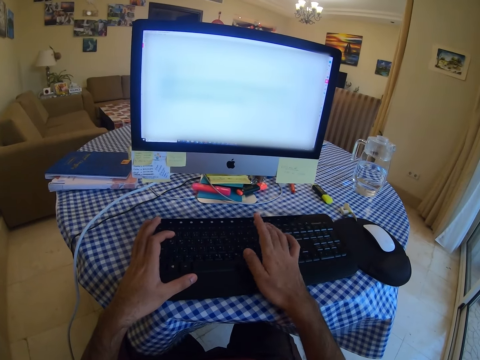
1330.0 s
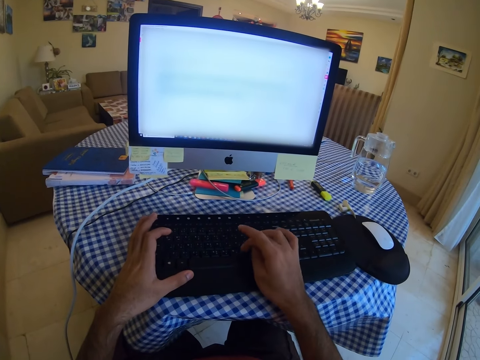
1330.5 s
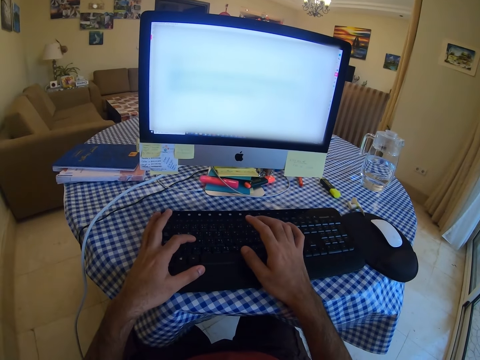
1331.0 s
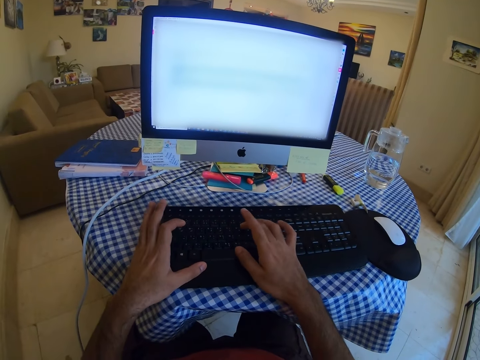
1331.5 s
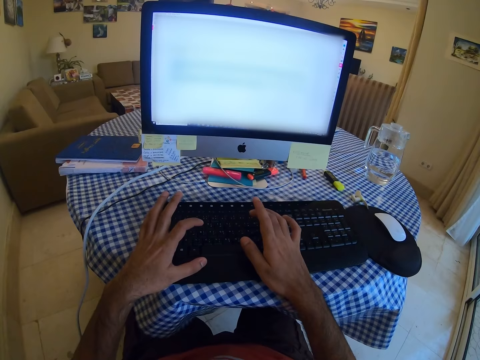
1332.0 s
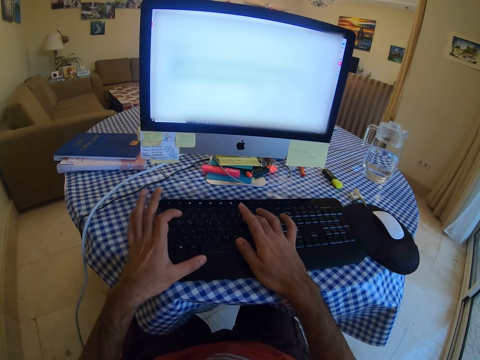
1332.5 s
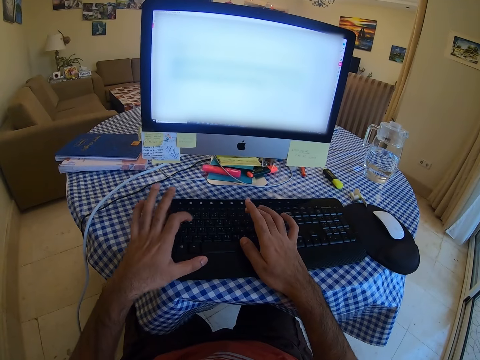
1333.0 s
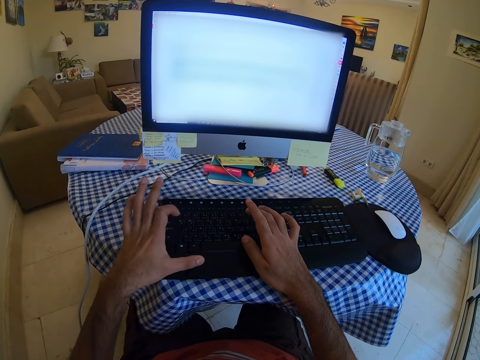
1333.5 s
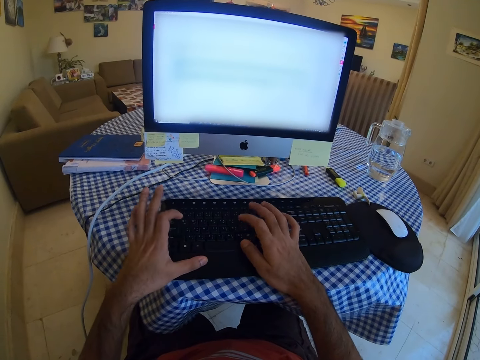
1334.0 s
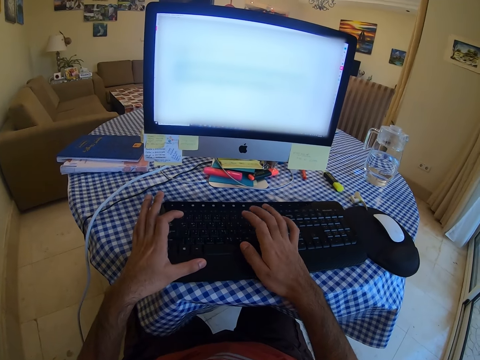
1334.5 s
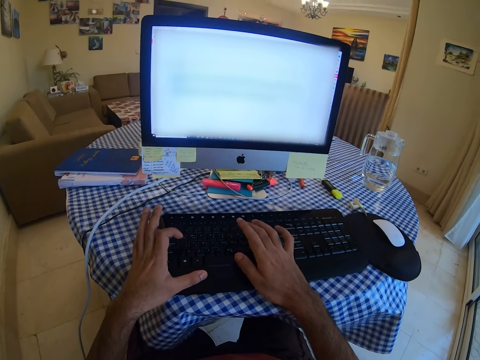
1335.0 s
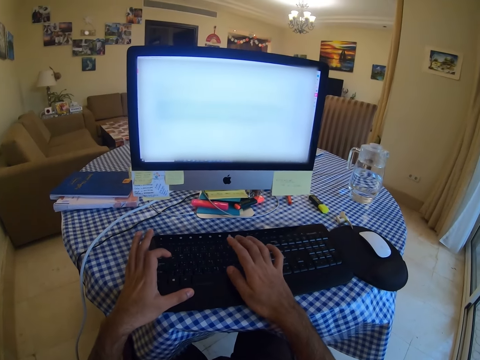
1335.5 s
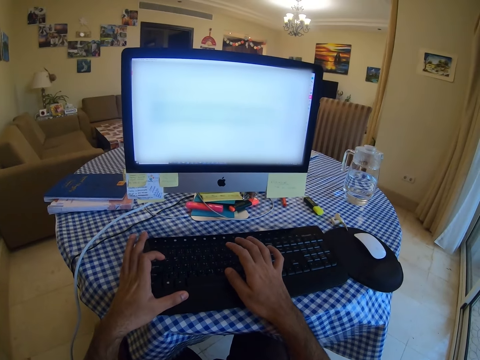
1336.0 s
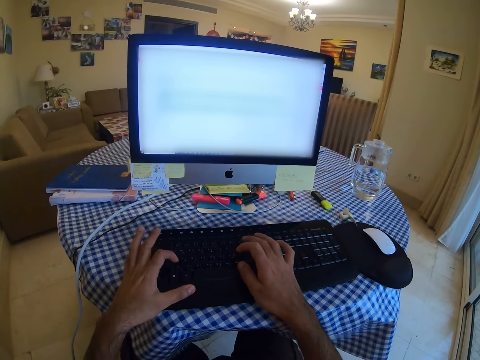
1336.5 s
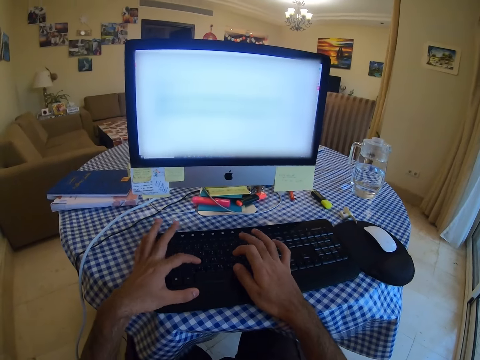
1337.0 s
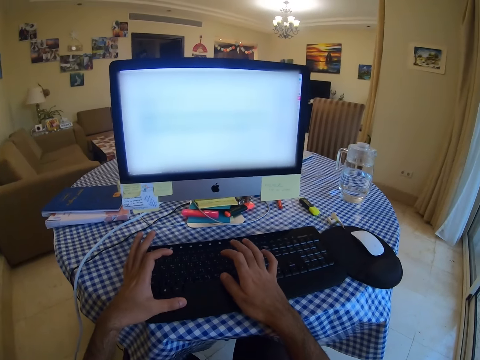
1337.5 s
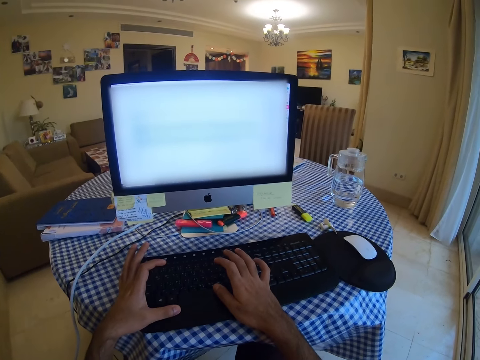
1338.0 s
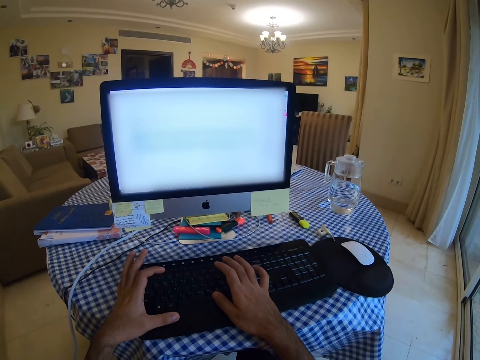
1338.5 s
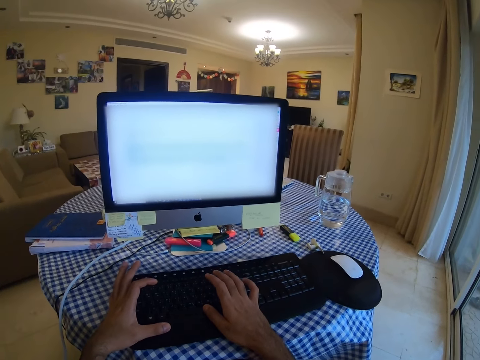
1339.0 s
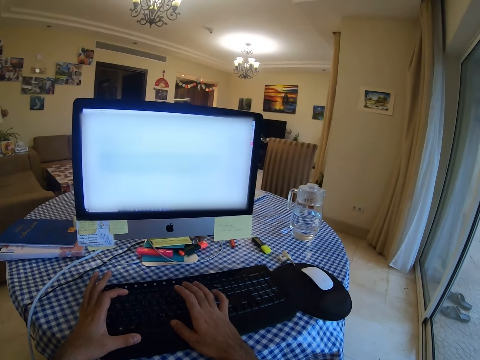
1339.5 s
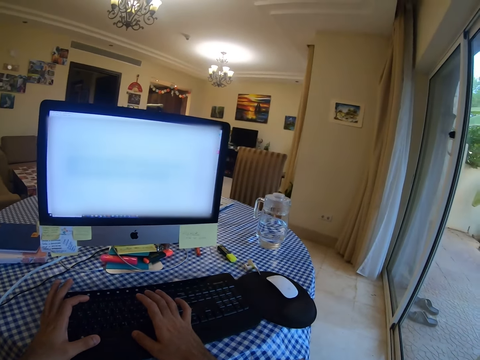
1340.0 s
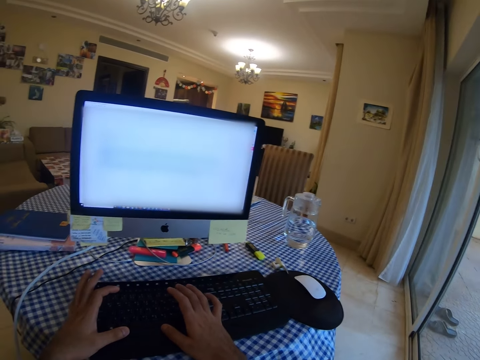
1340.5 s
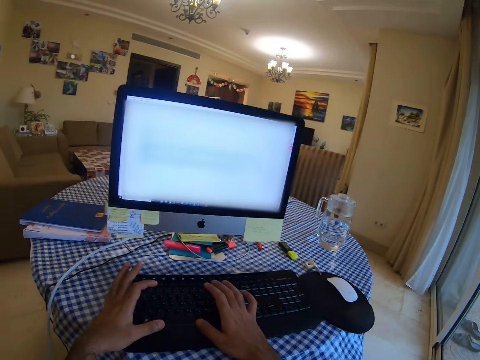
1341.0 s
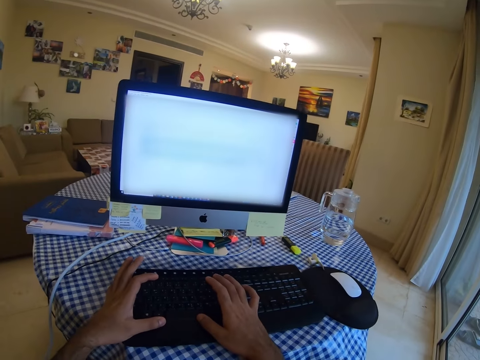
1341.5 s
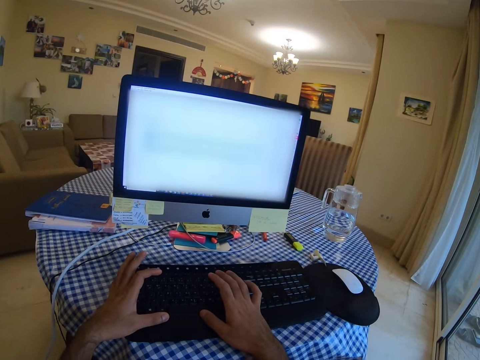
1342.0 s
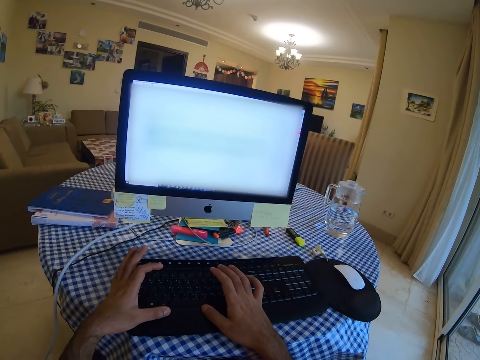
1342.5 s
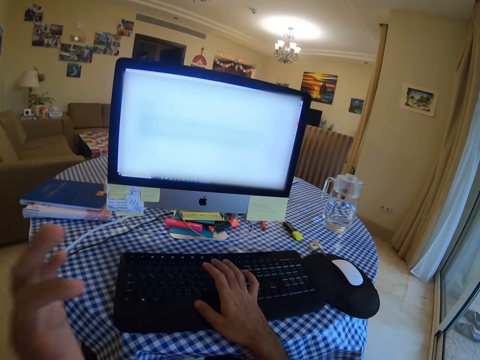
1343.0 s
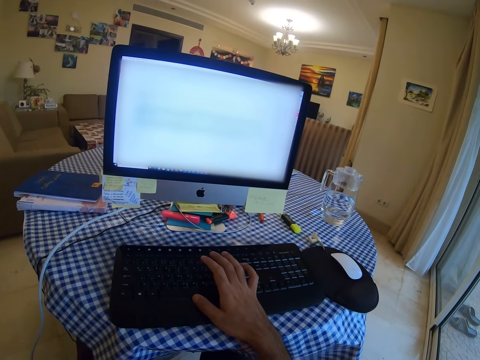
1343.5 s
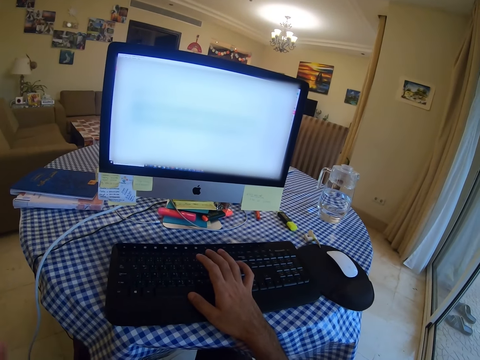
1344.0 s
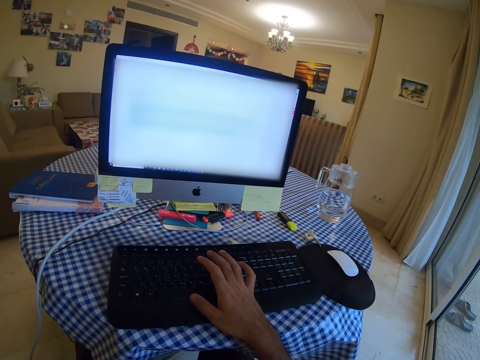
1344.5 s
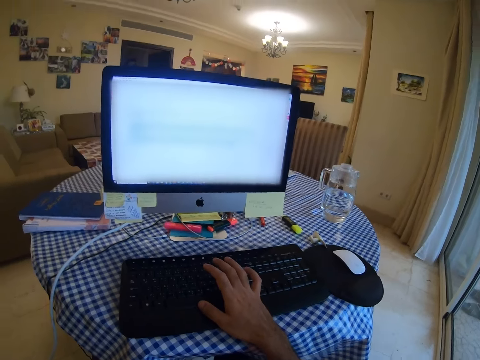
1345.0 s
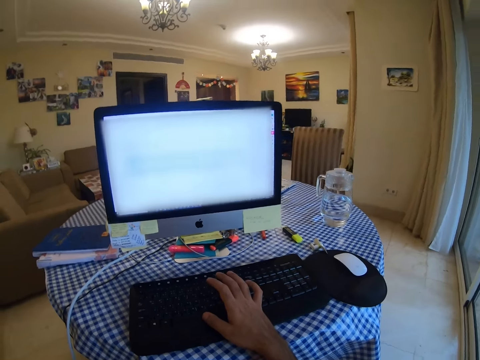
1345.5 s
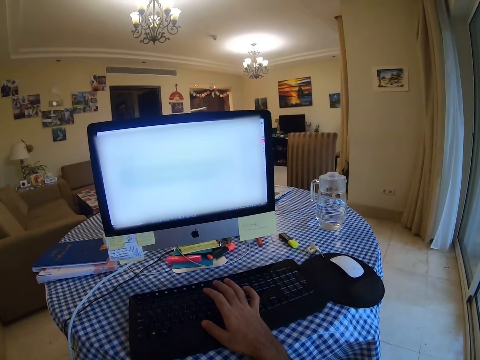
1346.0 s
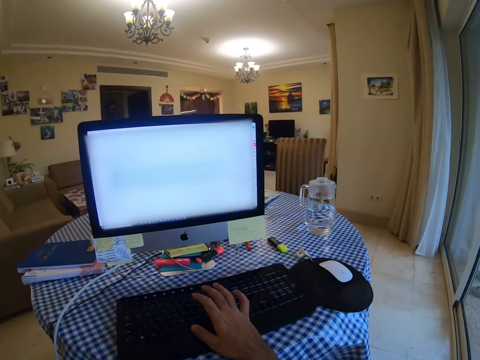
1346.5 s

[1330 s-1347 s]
The camera wearer types on a keyboard. They move the left hand.

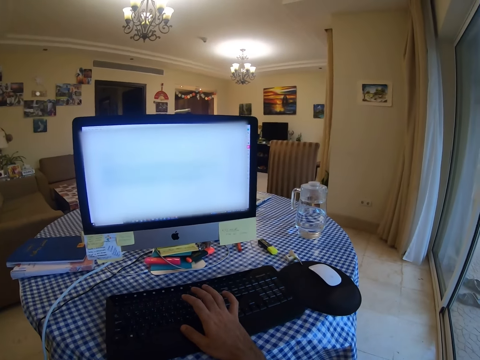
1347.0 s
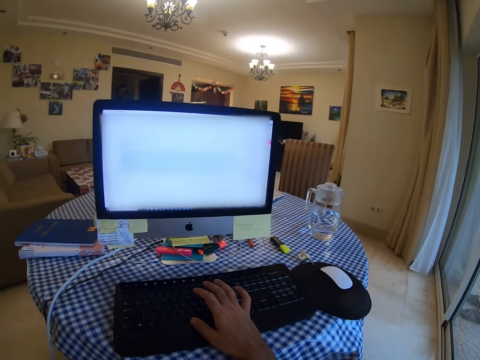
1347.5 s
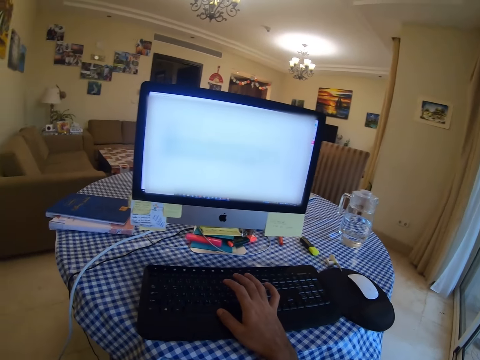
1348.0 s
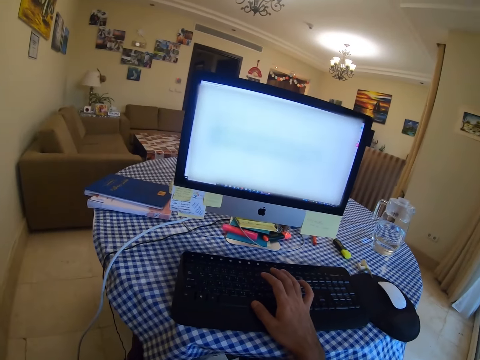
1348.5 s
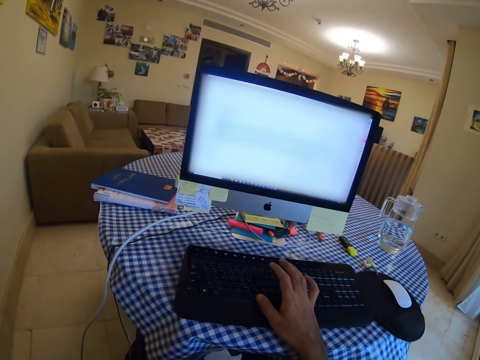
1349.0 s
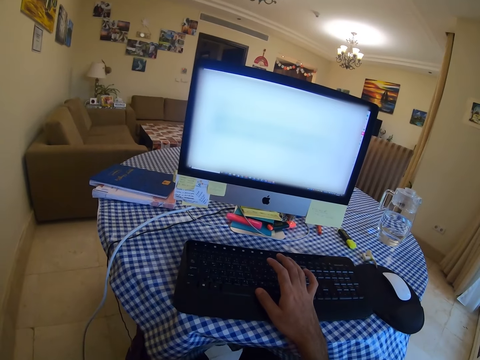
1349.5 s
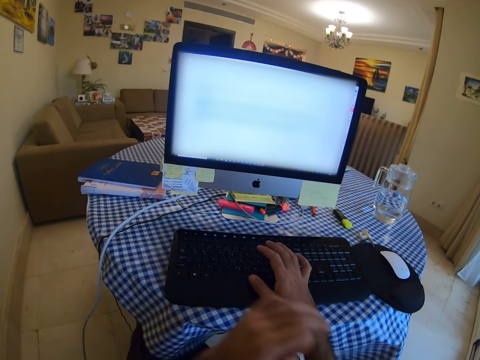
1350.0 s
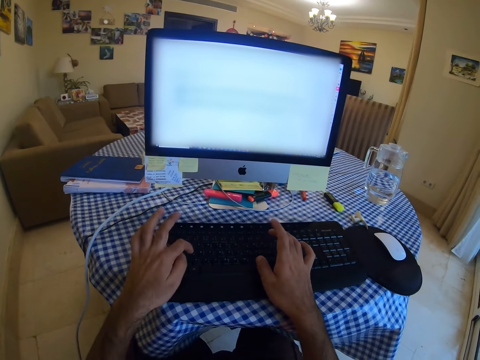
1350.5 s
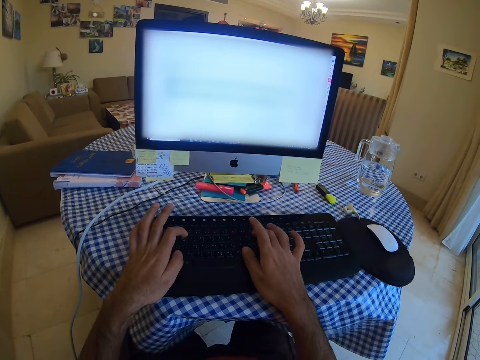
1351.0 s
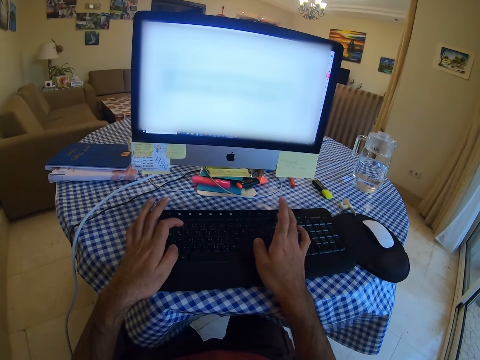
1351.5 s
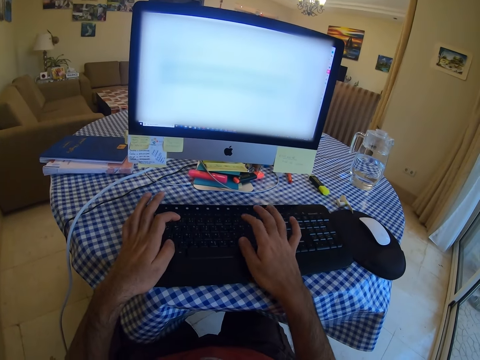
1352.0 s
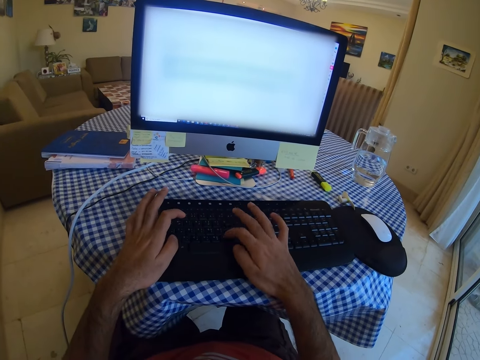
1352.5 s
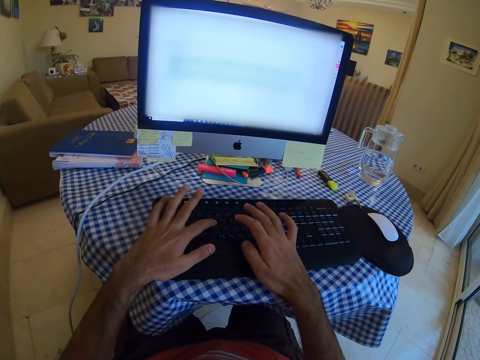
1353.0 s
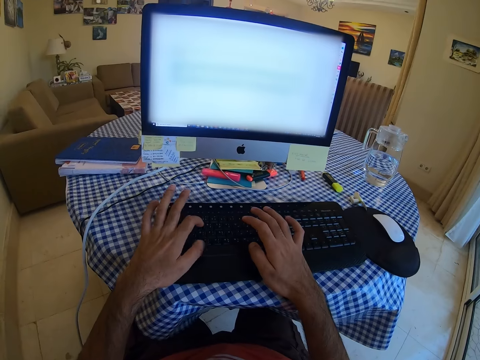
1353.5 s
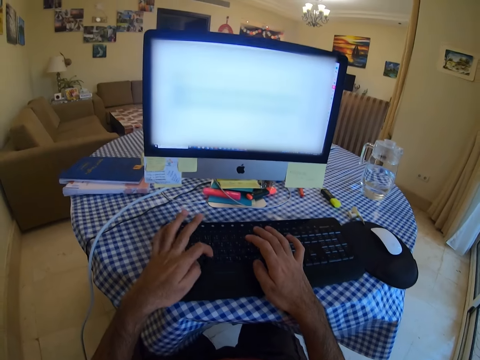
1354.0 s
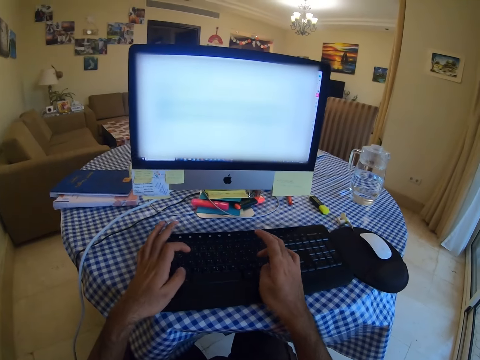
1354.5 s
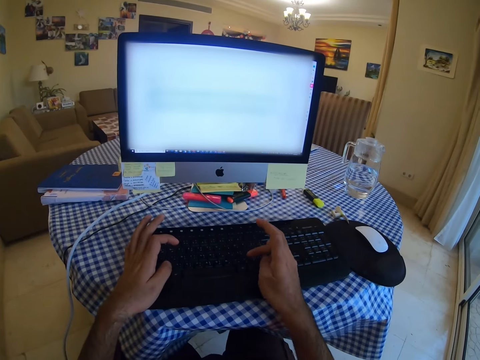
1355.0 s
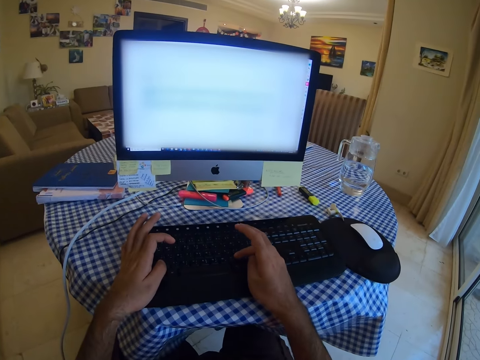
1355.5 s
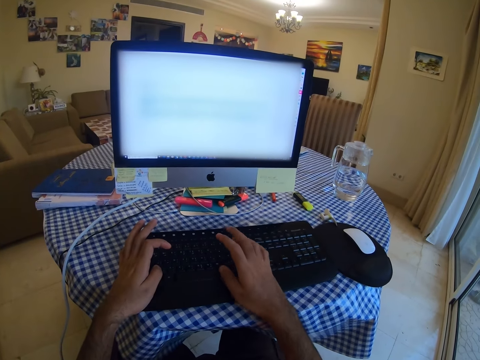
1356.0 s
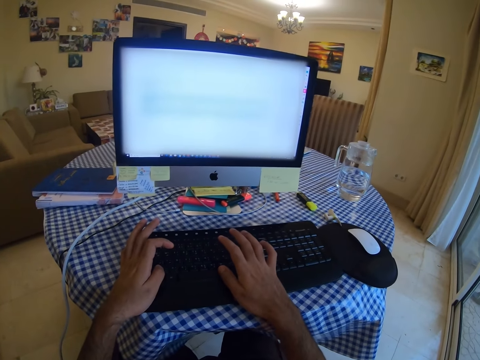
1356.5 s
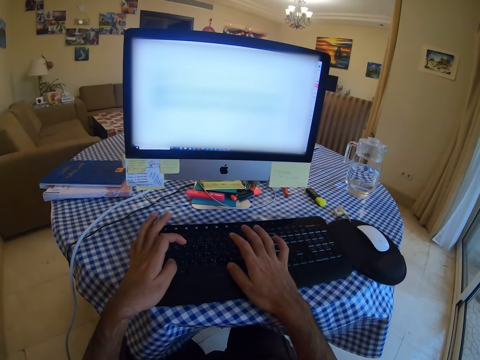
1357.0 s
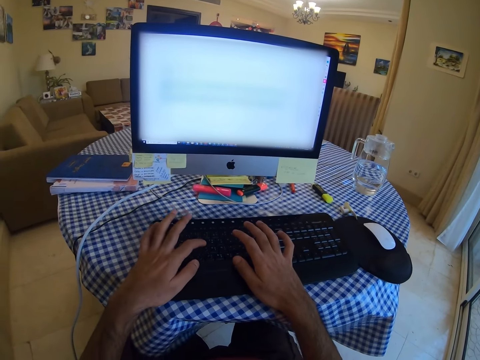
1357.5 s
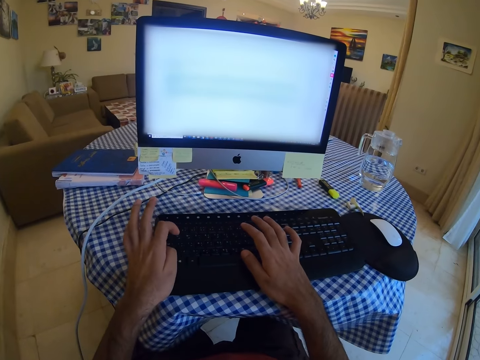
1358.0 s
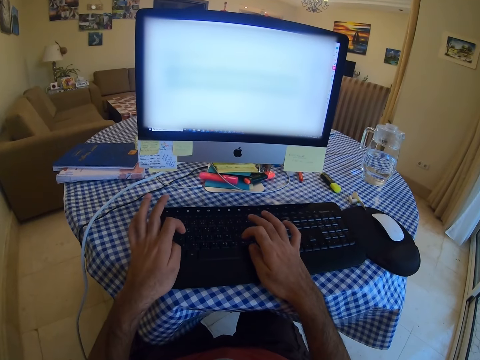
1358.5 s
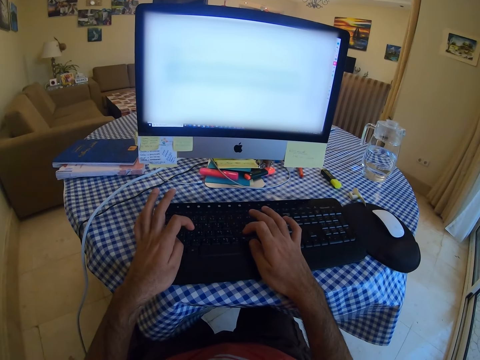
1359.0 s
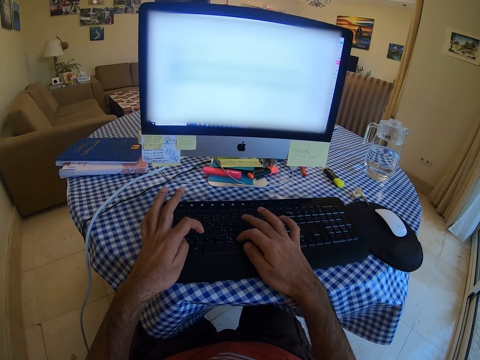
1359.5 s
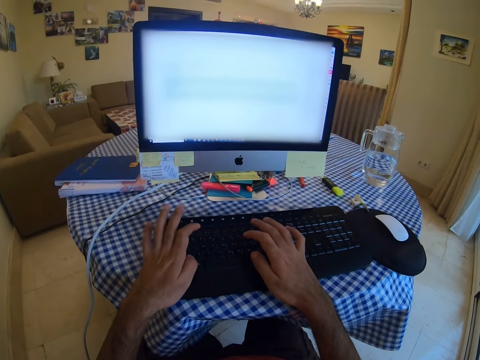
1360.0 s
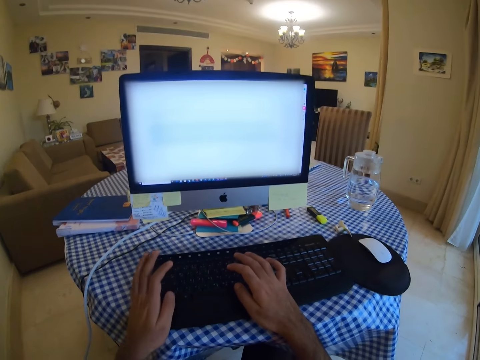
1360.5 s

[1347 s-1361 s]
The camera wearer types on a keyboard. They type on the keyboard again.
